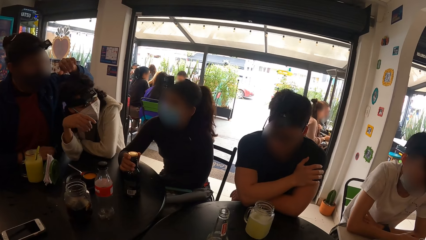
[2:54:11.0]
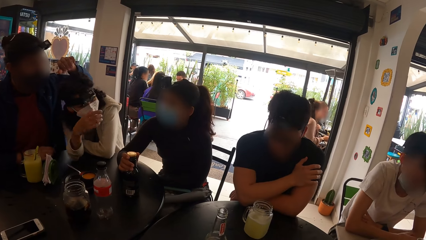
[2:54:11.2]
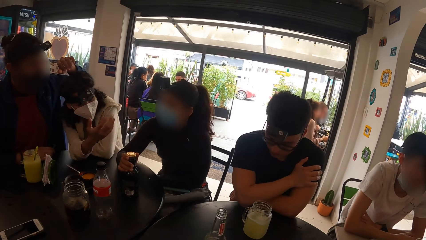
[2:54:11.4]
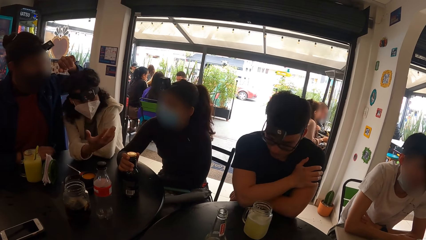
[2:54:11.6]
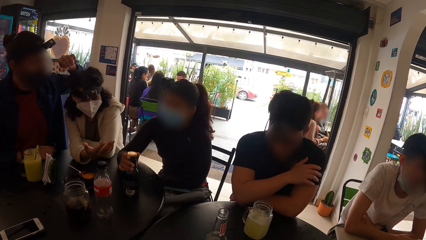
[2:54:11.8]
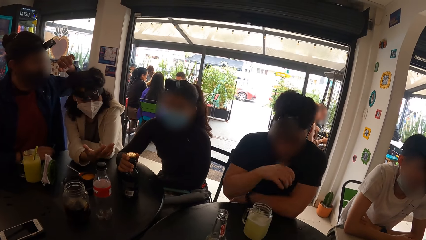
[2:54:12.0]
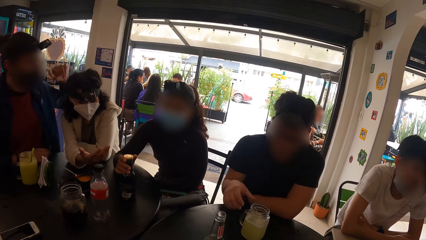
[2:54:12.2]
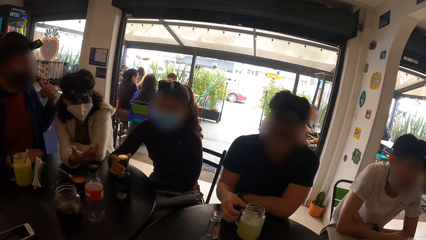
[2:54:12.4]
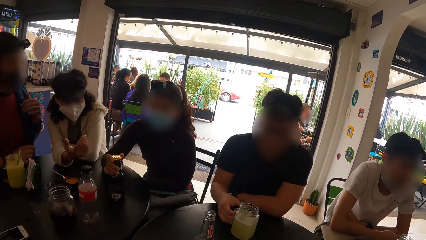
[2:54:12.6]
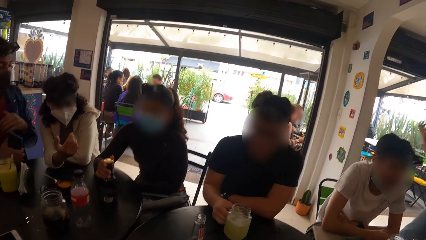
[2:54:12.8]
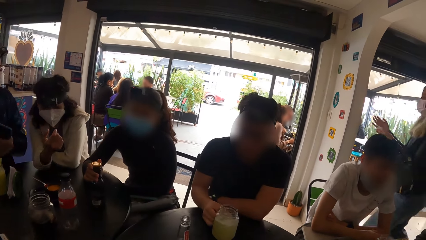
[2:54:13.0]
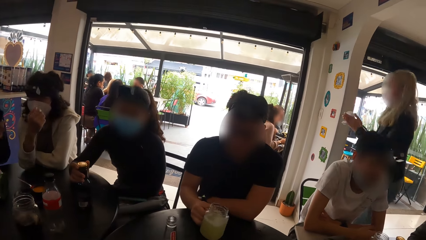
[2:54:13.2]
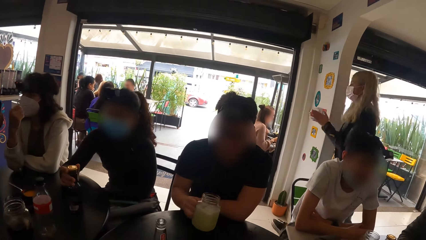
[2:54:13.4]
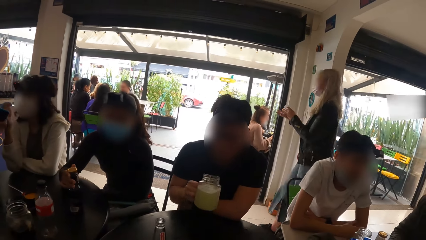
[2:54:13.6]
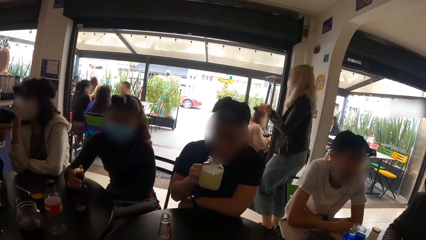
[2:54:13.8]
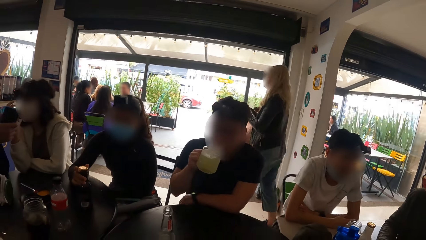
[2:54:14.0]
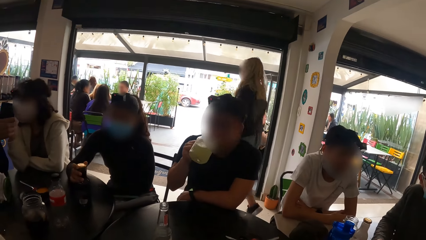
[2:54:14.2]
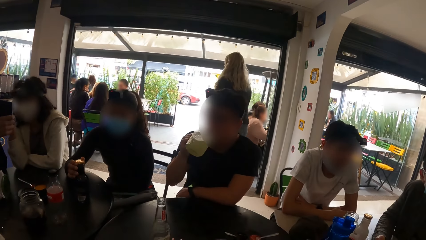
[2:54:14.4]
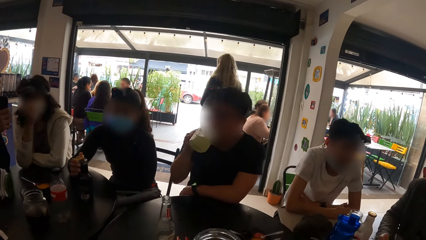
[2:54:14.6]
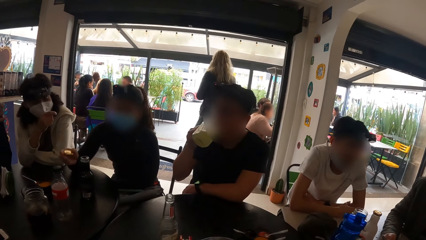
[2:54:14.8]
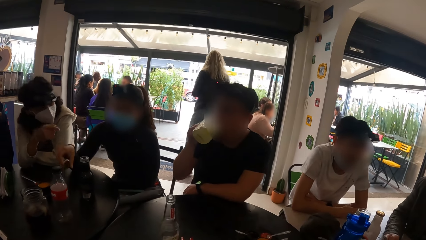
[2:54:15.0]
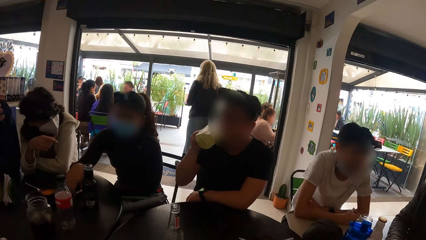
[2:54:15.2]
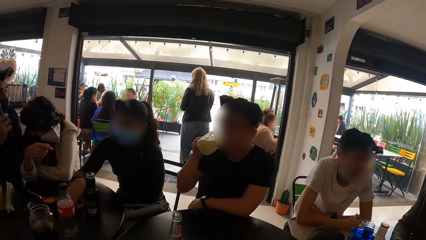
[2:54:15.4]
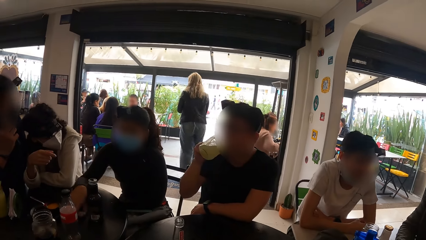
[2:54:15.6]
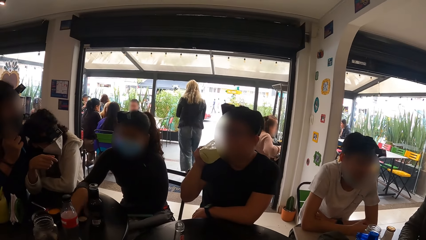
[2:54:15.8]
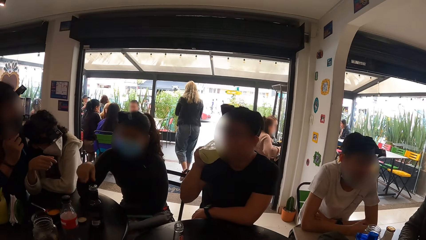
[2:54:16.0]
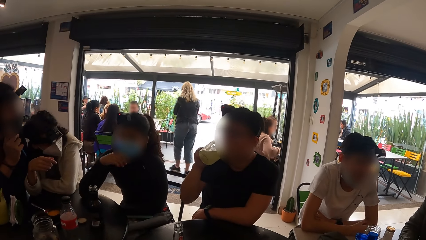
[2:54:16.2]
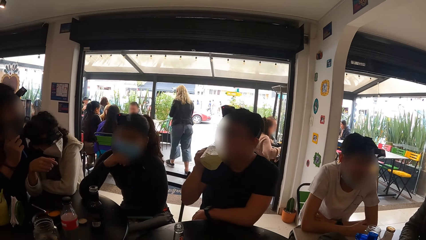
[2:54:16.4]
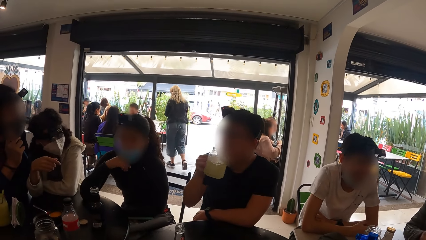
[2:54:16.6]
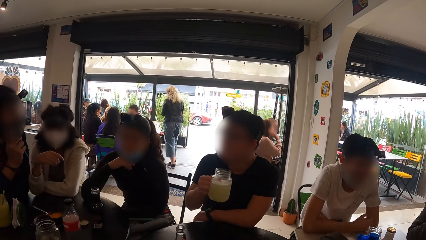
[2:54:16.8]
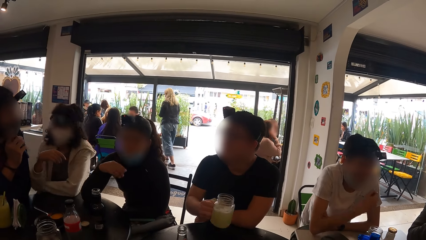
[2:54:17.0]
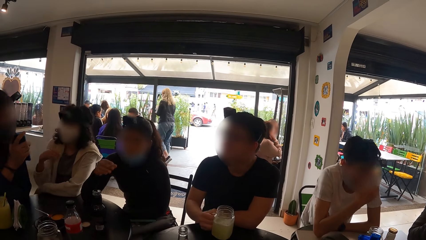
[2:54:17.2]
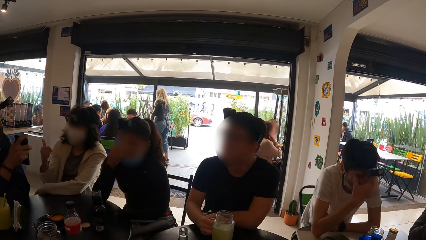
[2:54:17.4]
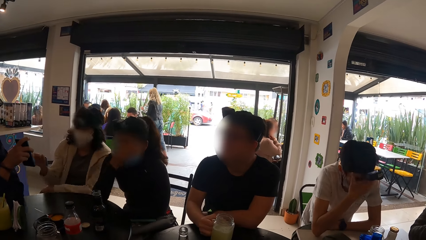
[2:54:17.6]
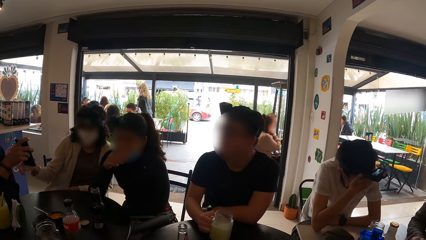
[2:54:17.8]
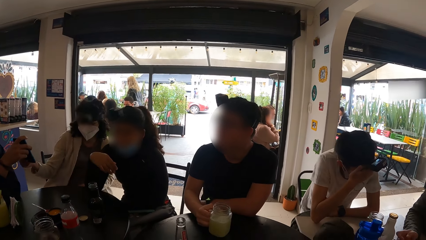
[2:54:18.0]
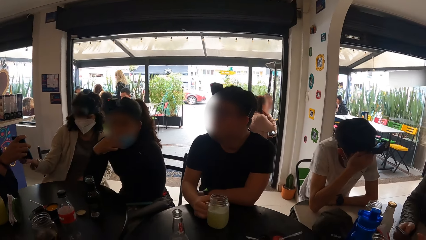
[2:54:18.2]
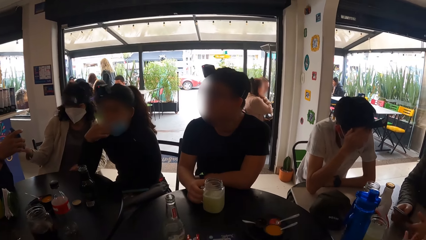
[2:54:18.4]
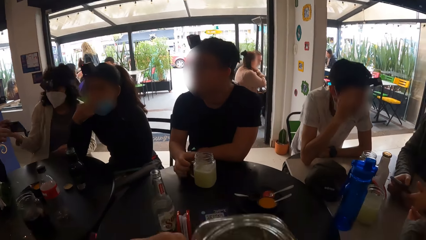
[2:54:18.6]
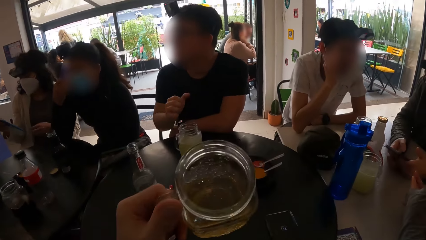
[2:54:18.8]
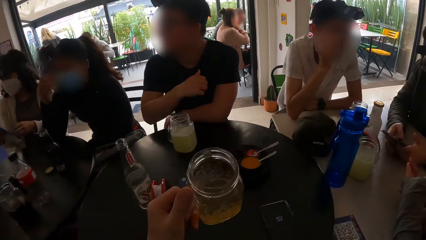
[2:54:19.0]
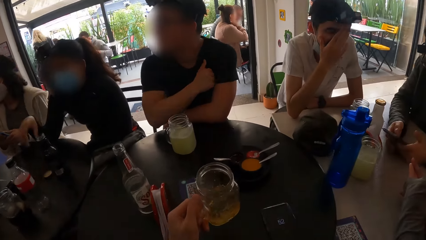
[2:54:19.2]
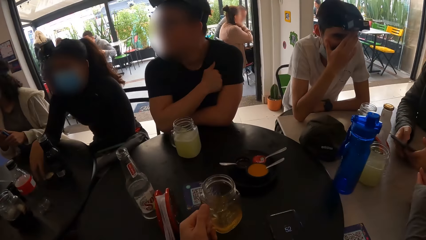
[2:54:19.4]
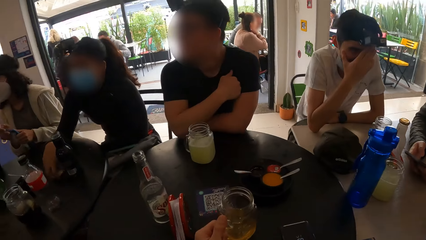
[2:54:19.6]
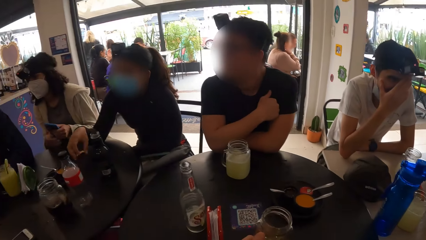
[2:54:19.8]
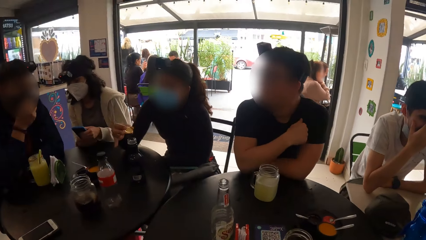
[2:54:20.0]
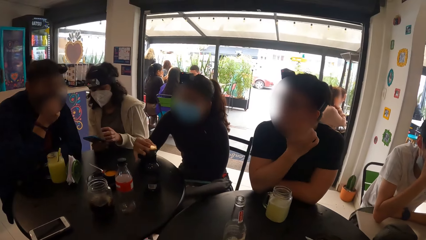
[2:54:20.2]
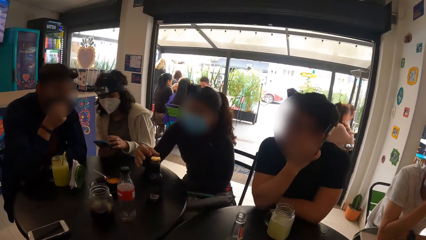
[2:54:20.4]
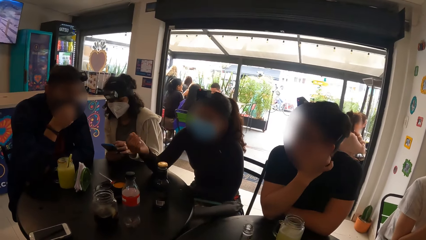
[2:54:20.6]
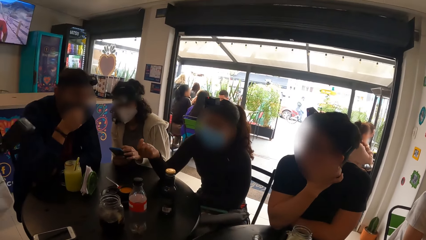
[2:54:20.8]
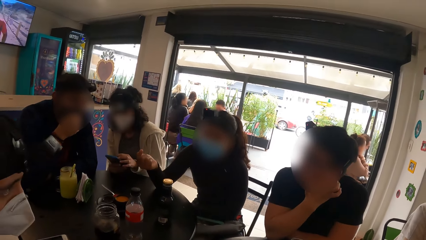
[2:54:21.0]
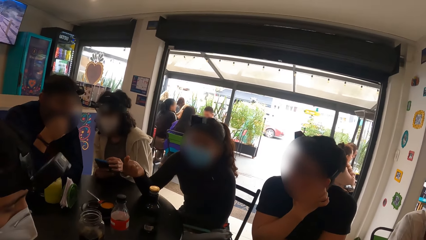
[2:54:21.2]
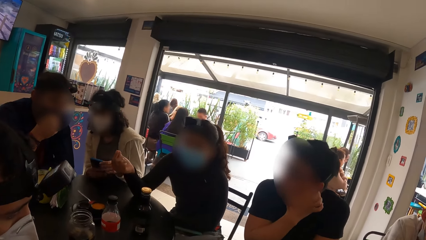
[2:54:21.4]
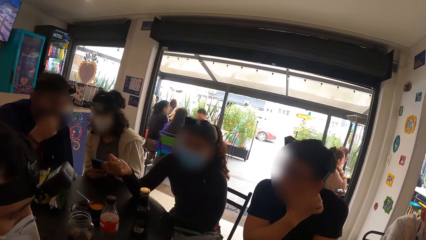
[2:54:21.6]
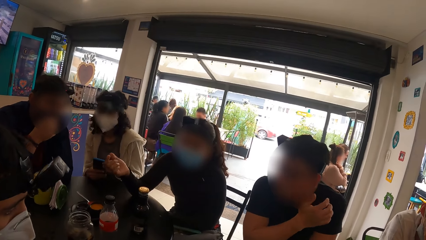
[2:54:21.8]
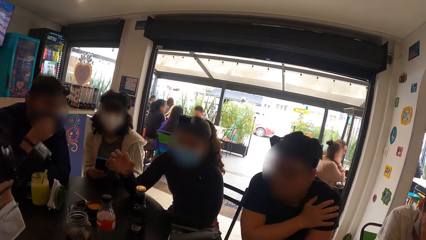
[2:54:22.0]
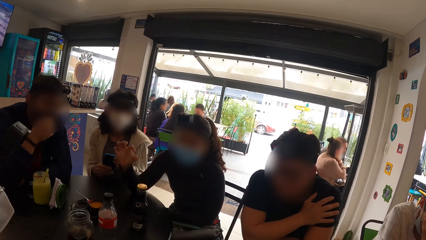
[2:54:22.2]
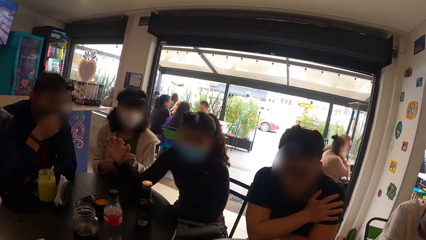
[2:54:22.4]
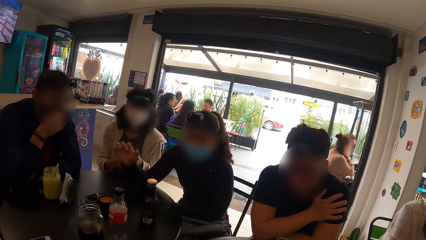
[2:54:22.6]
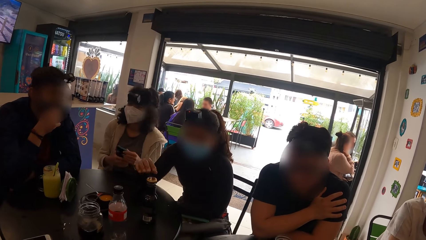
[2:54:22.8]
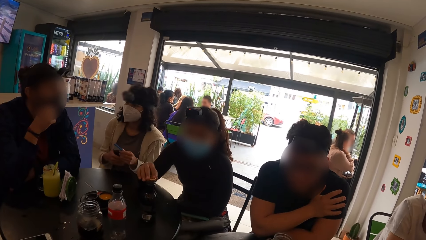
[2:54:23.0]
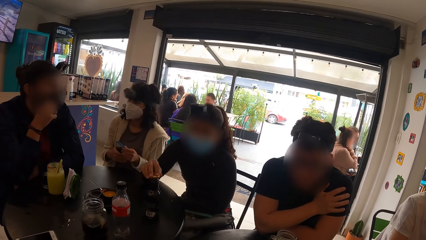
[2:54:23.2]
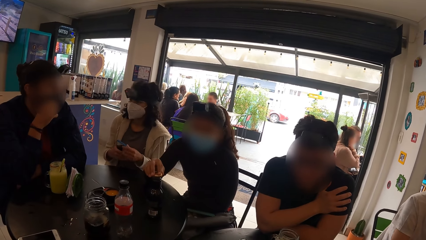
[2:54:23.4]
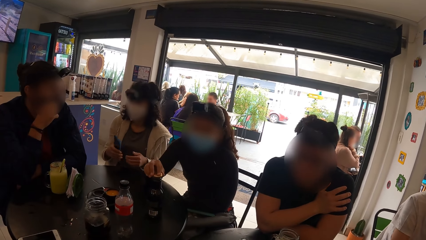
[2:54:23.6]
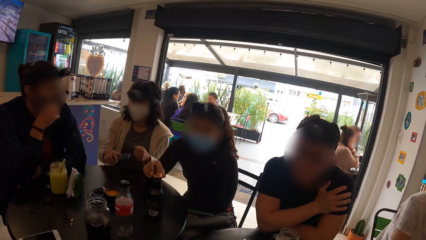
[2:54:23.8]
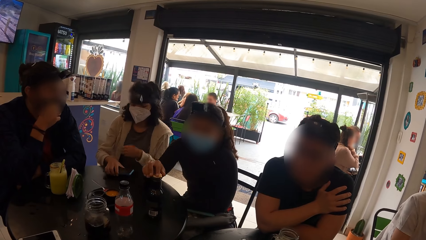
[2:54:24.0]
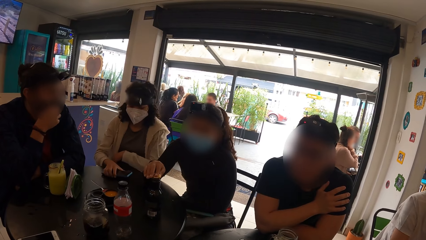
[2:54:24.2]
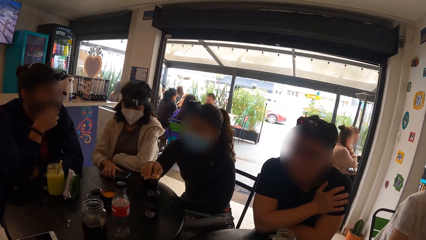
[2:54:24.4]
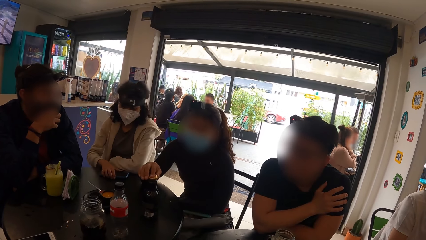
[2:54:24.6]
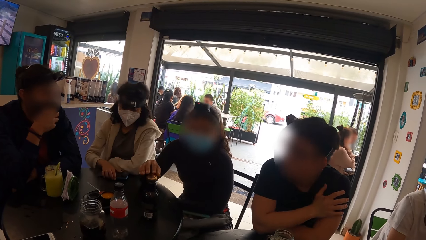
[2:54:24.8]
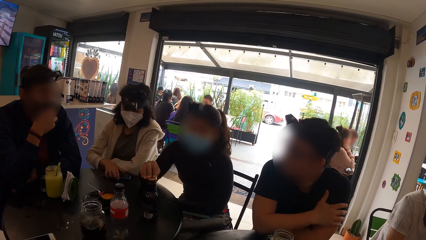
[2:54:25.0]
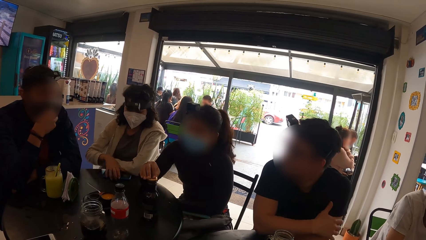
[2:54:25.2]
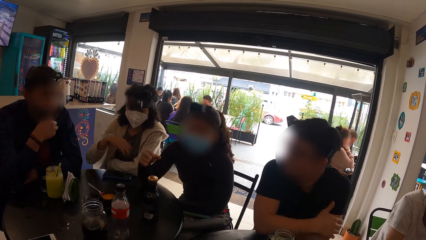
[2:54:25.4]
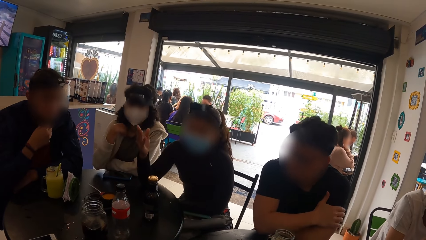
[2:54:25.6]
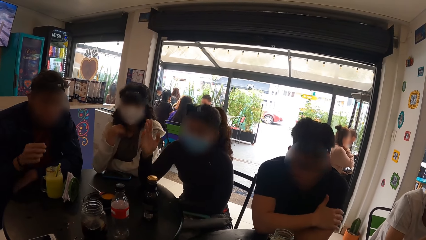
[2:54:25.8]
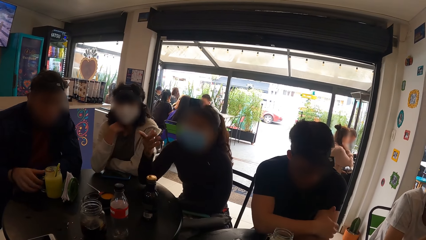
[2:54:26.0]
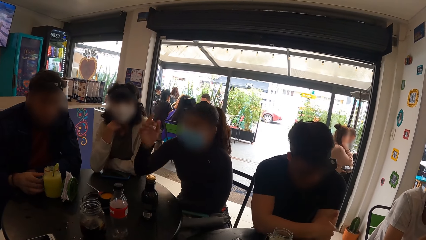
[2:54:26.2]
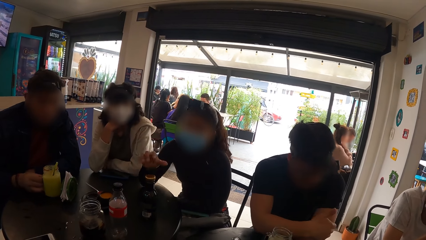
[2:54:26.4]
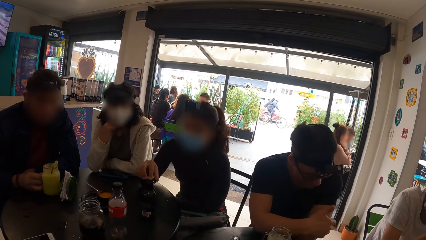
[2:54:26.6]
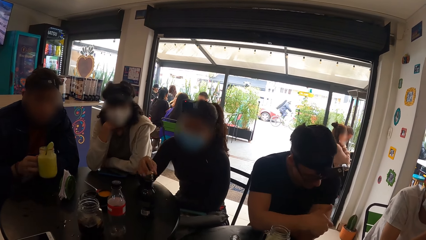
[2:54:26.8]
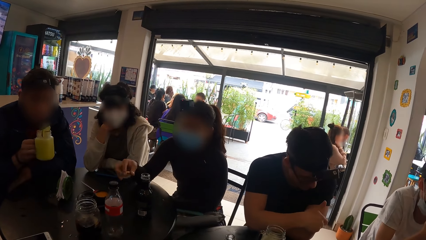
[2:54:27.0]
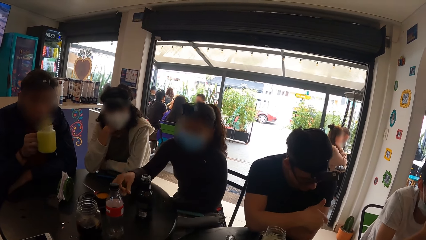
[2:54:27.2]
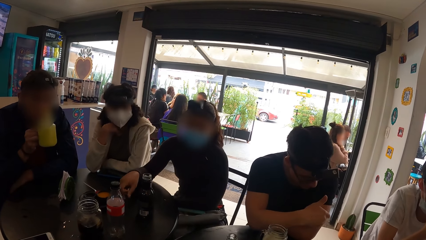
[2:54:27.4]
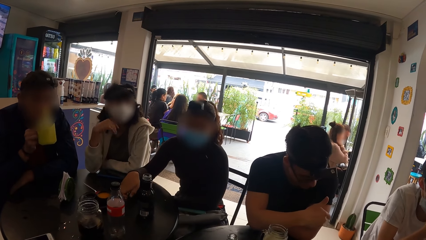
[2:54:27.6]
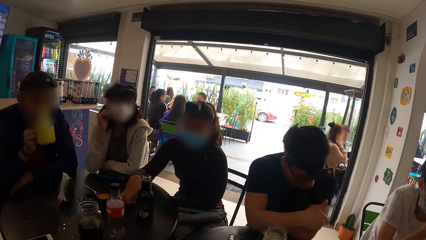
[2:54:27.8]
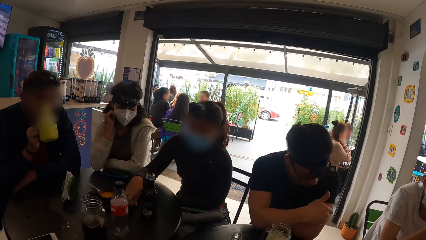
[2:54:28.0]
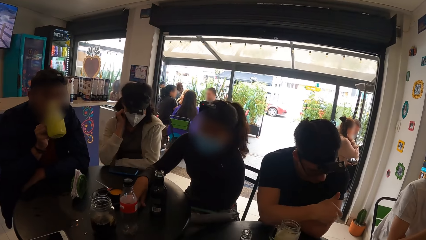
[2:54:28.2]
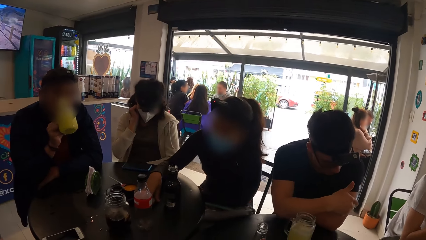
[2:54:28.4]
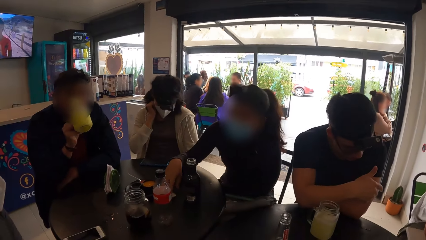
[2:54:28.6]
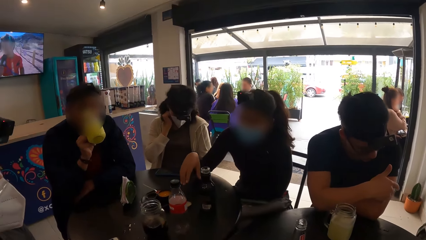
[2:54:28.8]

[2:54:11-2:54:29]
The man picks up the jar of juice on the table with his right hand. The woman opens the bottle on the table with her right hand. The man drinks from the jar of juice in his right hand. The woman drops the cover of the bottle on the table with her right hand and adjusts her face mask with her right hand. Another woman interacts with another man. The first man drops the jar of juice on the table with his right hand. The other man holds the phone with his right hand and passes the phone to the other woman with his right hand. The camera wearer drops the jar of drink on the table with his right hand. The first woman picks up the cover on the table with her right hand. The camera wearer looks around. The other woman operates the phone with both hands. The first woman closes the bottle with the cover in her right hand. The other woman drops the phone on the table with her right hand. The other man adjusts his face mask with his right hand. The first woman interacts with the group of people. The other man picks up the jar of juice on the table with his right hand. The first woman opens the bottle on the table with her right hand. The other man drinks from the jar of juice in his right hand. The first woman drops the cover on the table with her right hand.
